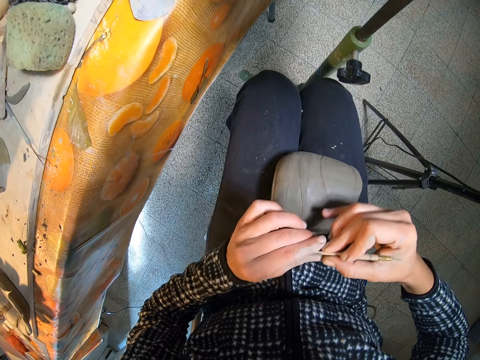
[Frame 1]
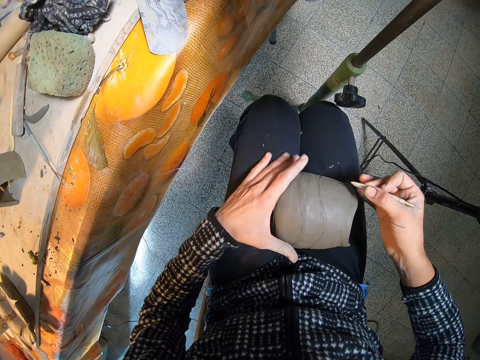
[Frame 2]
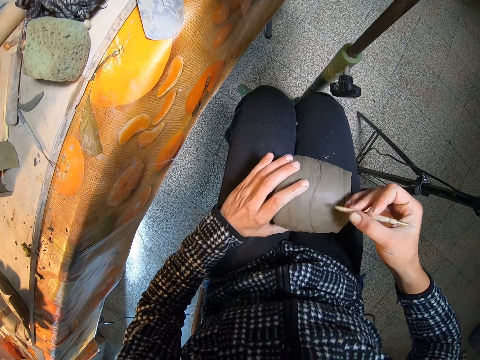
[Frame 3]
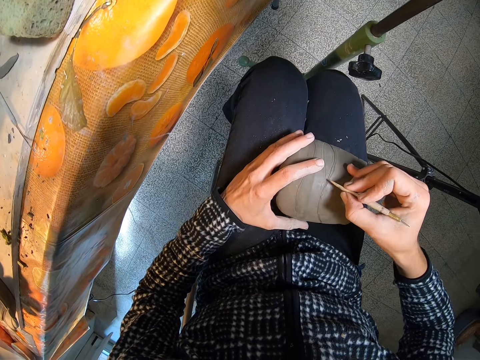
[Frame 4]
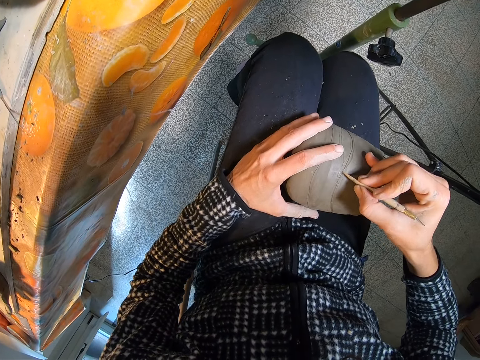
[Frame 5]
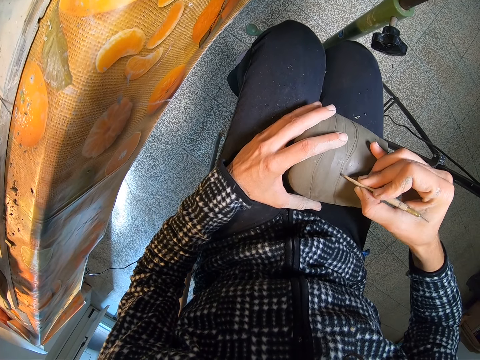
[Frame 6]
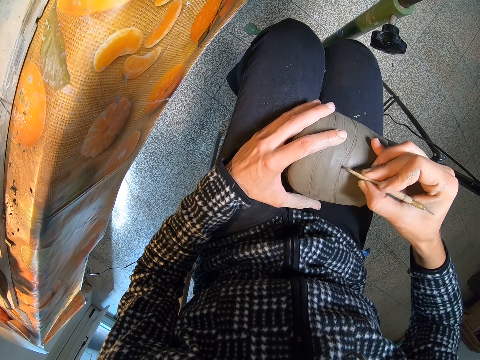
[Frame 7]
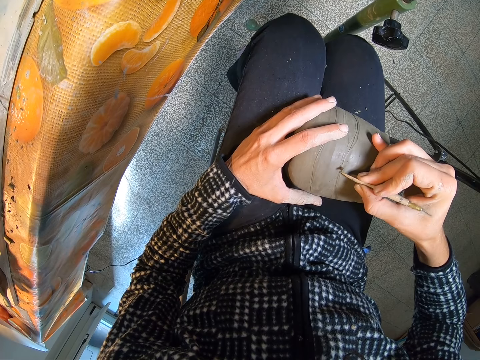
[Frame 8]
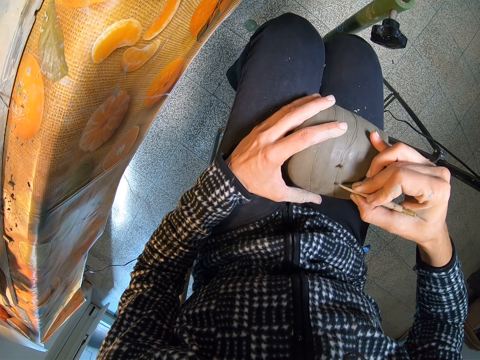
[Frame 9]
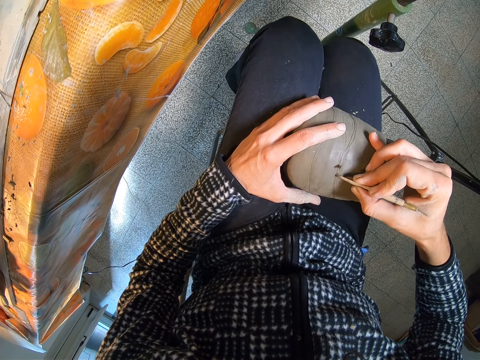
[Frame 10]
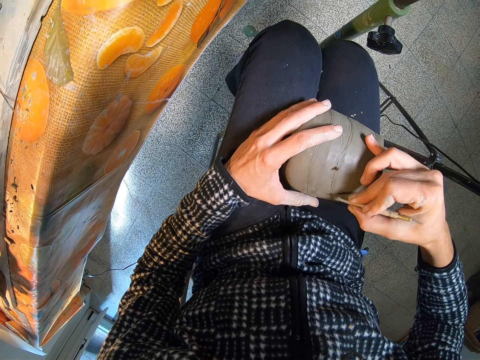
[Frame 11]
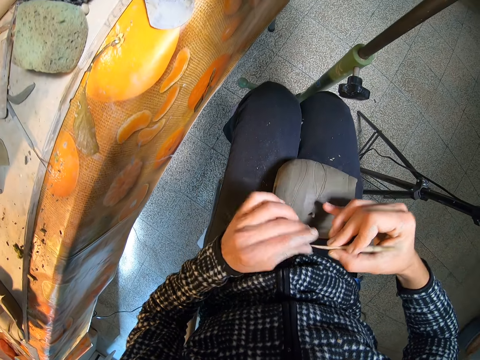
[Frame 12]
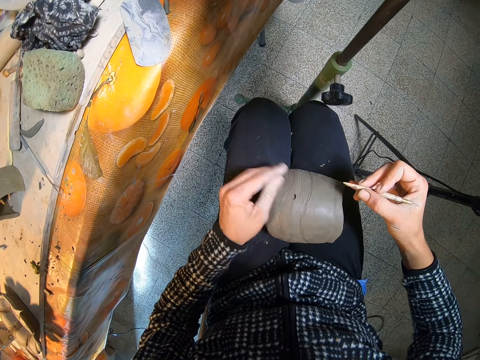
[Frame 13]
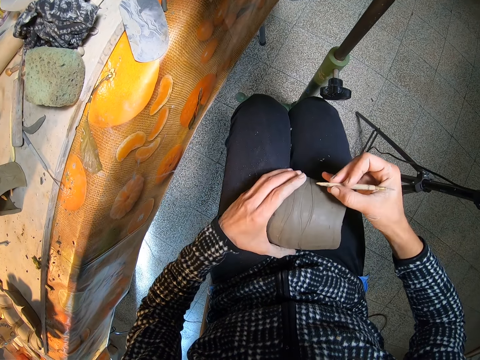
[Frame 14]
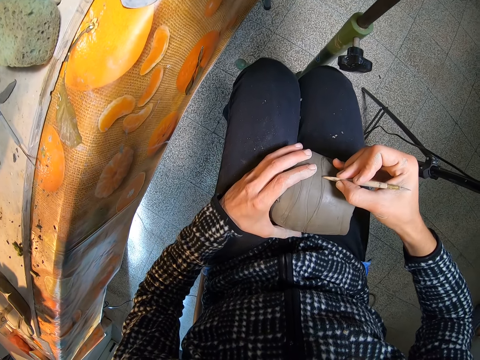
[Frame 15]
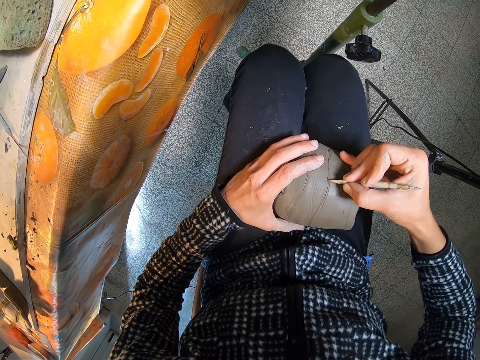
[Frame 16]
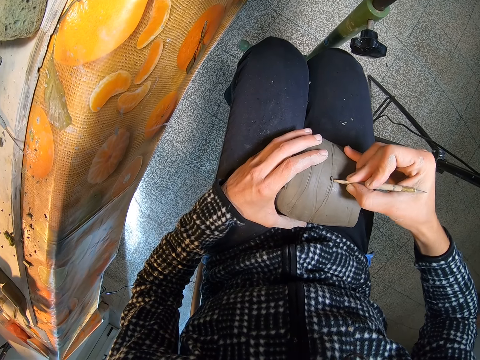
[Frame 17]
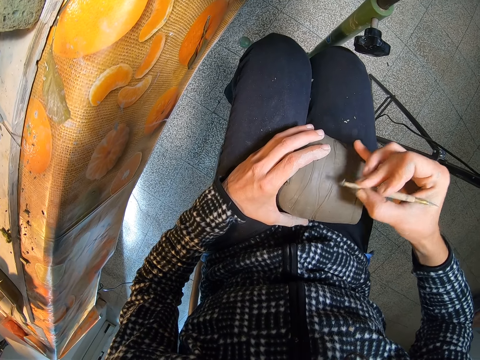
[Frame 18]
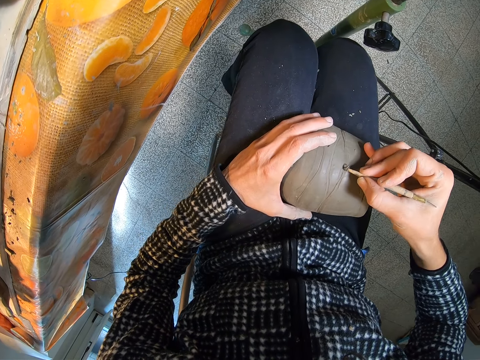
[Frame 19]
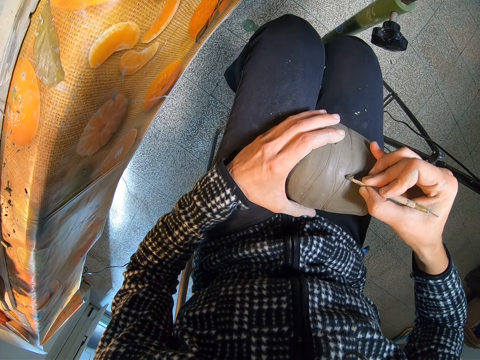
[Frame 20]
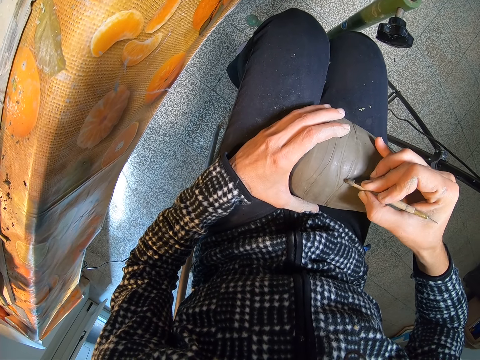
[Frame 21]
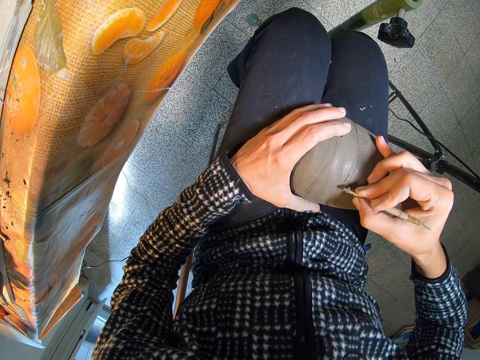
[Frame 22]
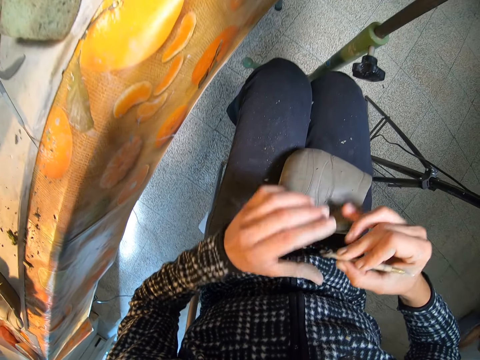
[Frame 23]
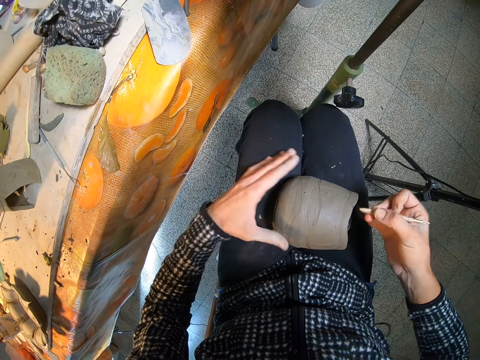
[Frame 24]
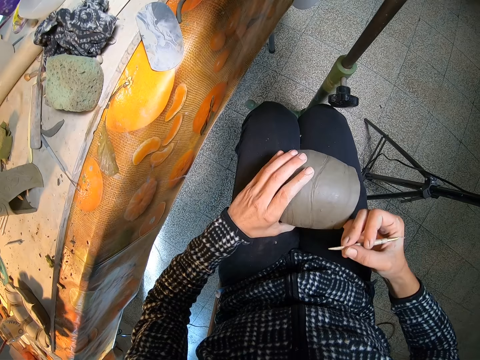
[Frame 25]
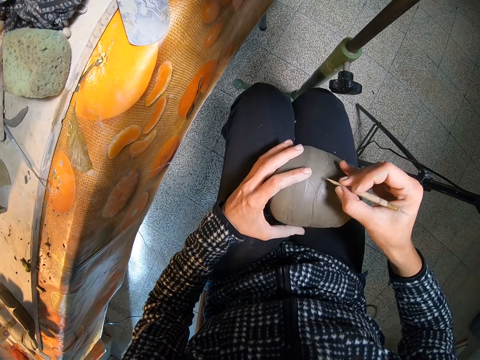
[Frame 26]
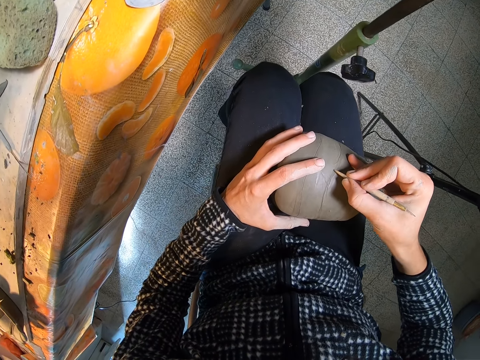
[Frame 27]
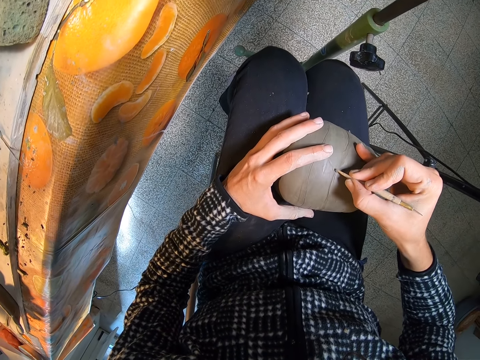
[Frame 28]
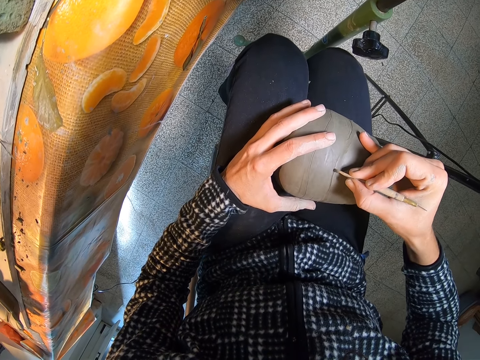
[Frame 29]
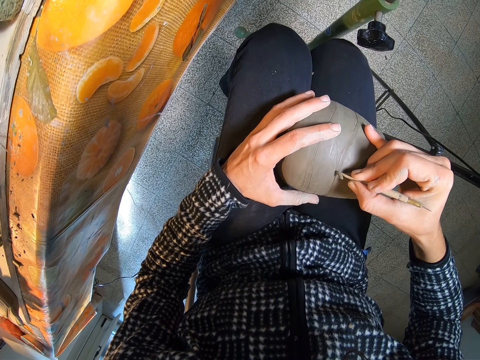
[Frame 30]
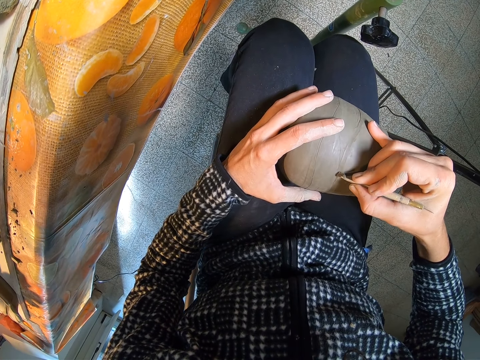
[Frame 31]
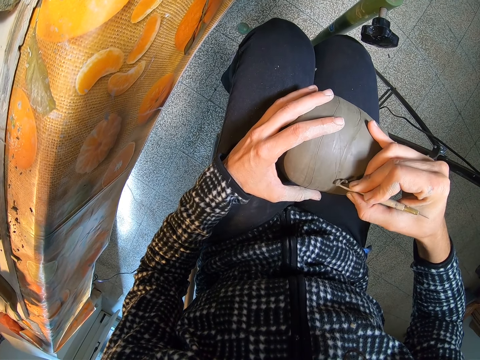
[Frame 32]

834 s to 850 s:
The camera wearer removes clay from the potter's needle or clay cutter. She drops the clay on the floor. She holds the pottery clay or craft with her left hand. She tilts the craft with her hand. She sketches the craft with the potter's needle. She removes a small fragment of clay from the clay cutter with her left hand. She drops the clay on the floor. She holds the pottery clay with her left hand. She removes clay from the craft. She tilts the craft with her hand. She sketches the craft with the potter's needle. She molds the pottery clay with the clay cutter in her right hand. She removes a small fragment of clay from the clay cutter with her left hand. She drops the clay on the floor. She holds the pottery clay with her left hand. She tilts the craft with her hand. She sketches the craft with the potter's needle. She molds the pottery clay with the clay cutter in her right hand.

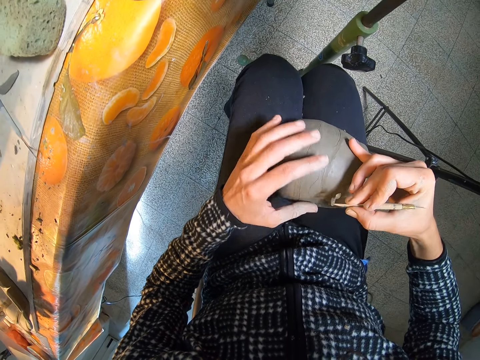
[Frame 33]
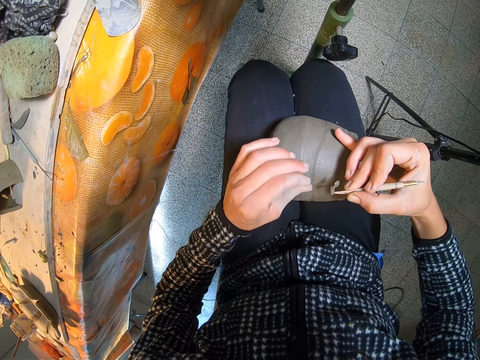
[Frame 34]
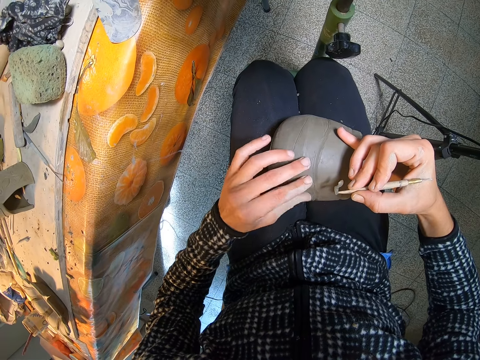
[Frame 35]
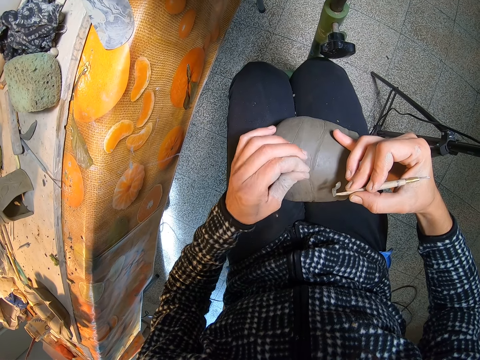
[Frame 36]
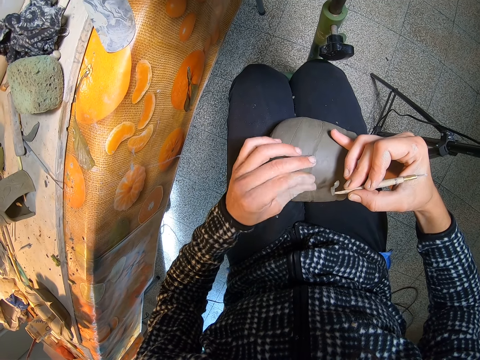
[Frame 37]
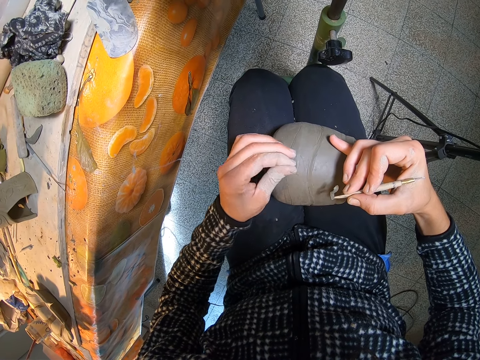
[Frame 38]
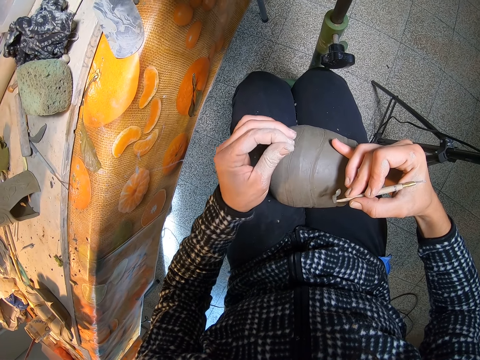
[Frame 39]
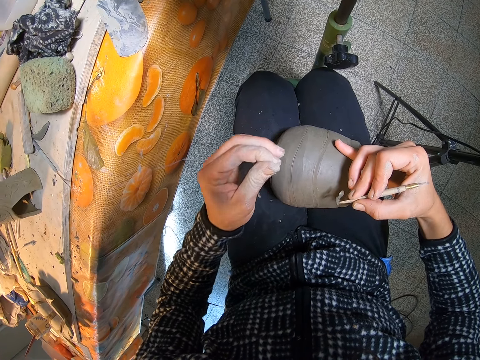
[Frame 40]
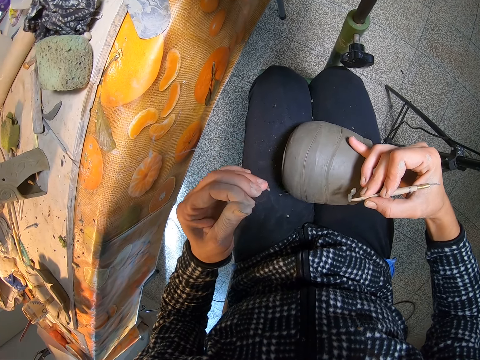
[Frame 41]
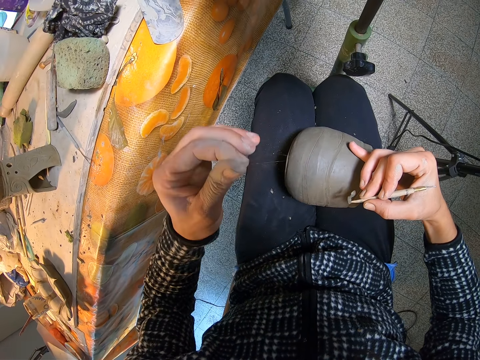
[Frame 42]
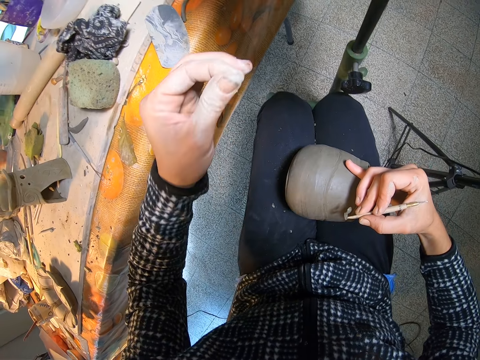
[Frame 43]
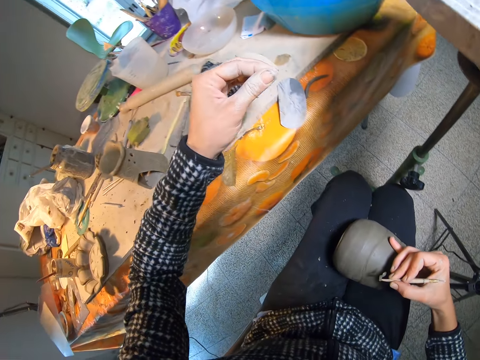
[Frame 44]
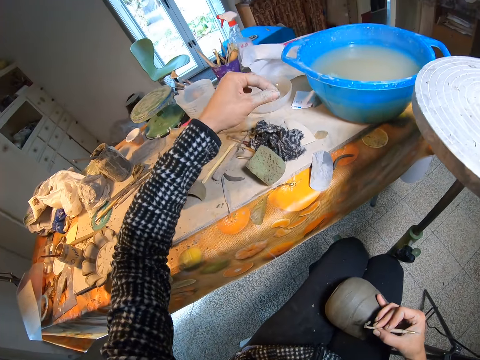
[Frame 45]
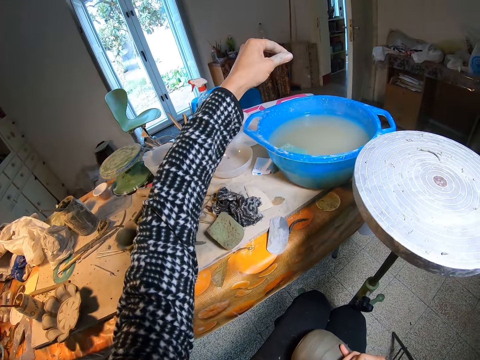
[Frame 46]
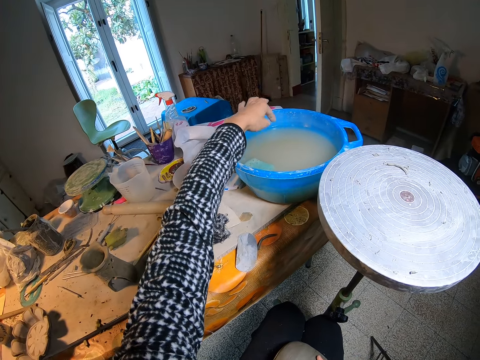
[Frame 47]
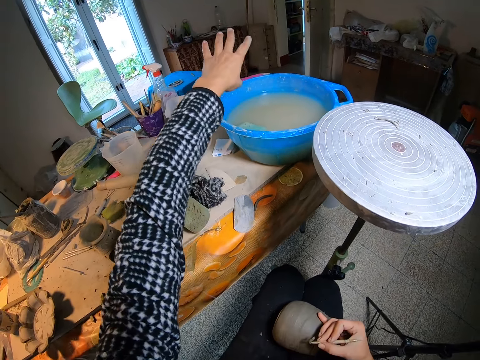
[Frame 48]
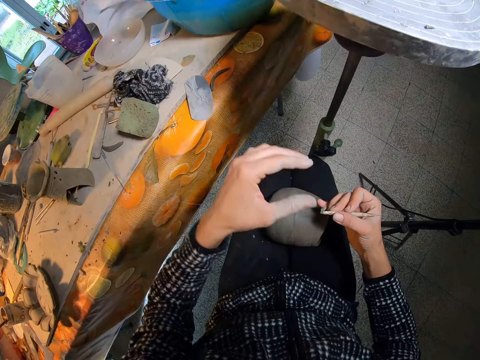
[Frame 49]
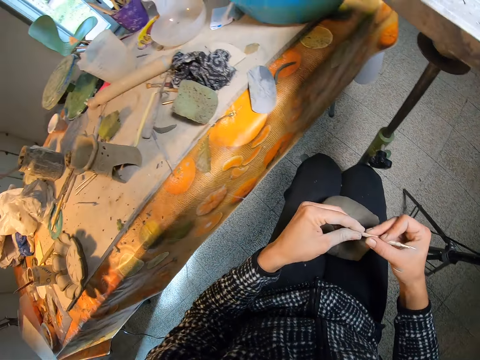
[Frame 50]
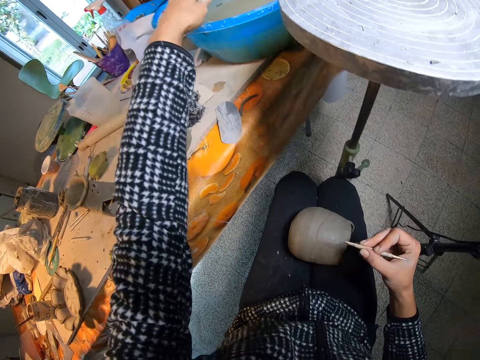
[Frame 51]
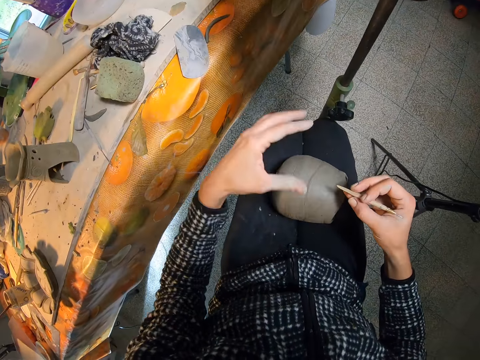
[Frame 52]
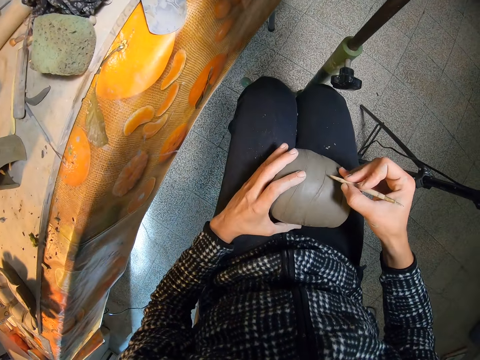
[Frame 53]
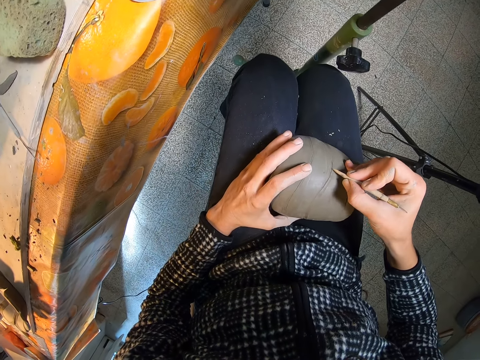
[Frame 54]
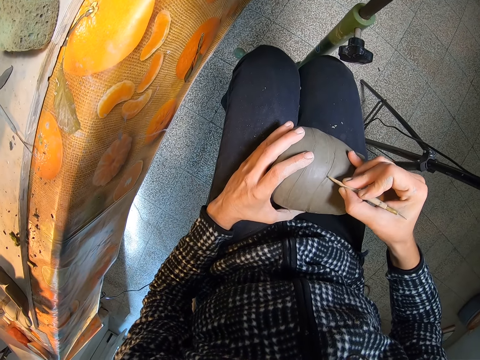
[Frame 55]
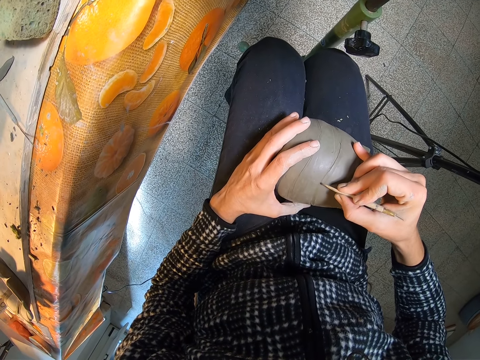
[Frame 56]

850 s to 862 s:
The camera wearer removes a string from the craft. She pulls a small fragment of clay on the clay cutter or potter's needle with her left hand. She drops the small fragment of clay in a plastic bucket on the table with her left hand. She drops the string in the basin. She removes a small fragment of clay from the clay cutter with her left hand. She drops the small fragment of clay in the plastic bucket on the table with her left hand. She holds the pottery clay with her left hand. She tilts the craft with her hand. She sketches the craft with the potter's needle. She molds the pottery clay with the clay cutter in her right hand.
